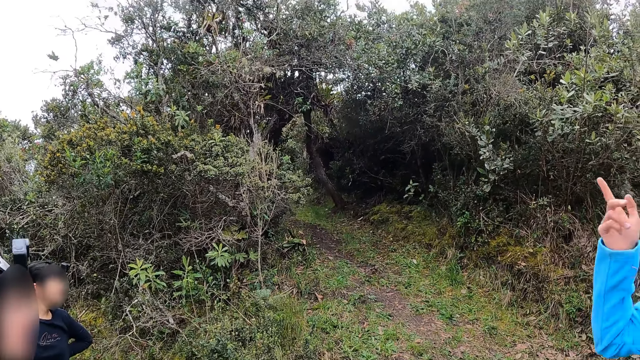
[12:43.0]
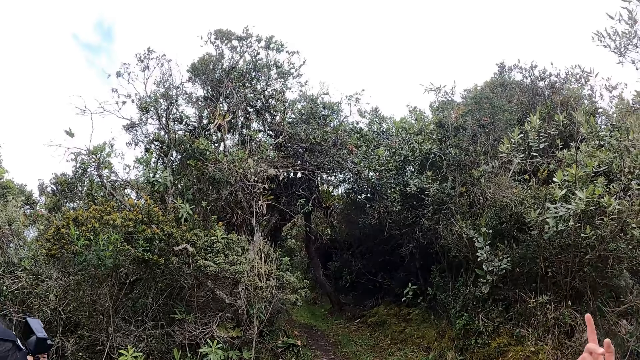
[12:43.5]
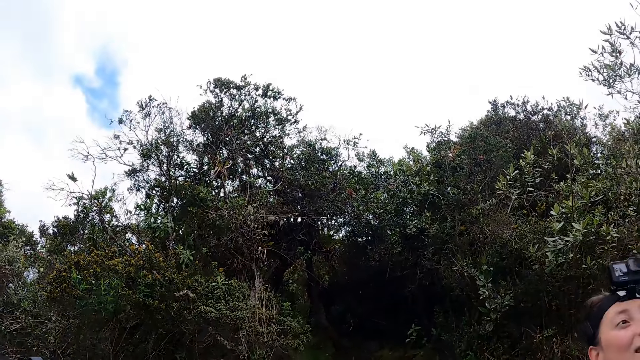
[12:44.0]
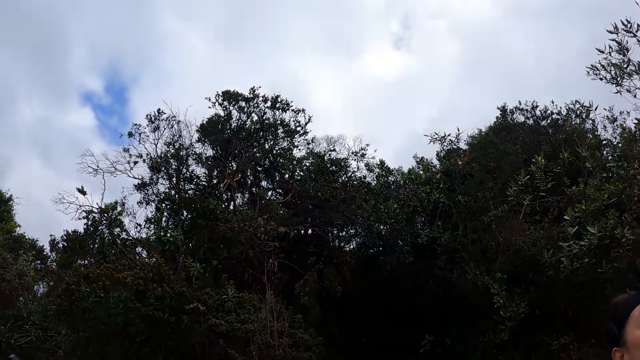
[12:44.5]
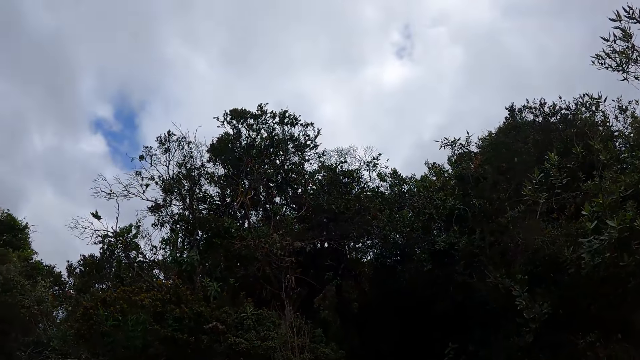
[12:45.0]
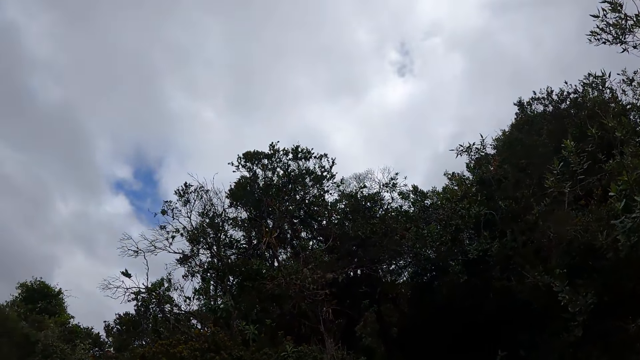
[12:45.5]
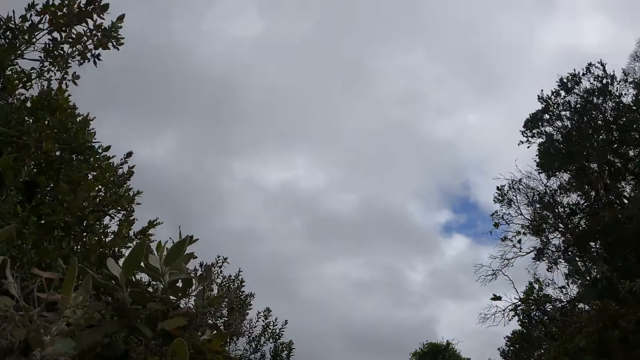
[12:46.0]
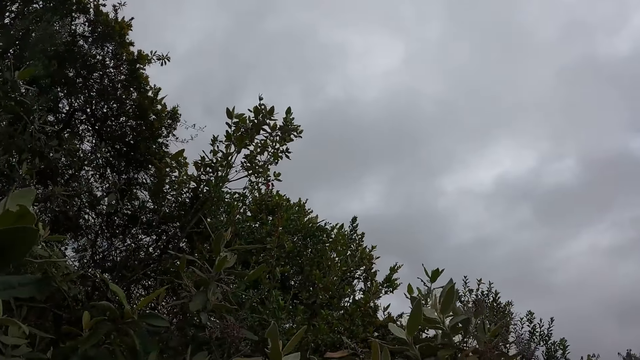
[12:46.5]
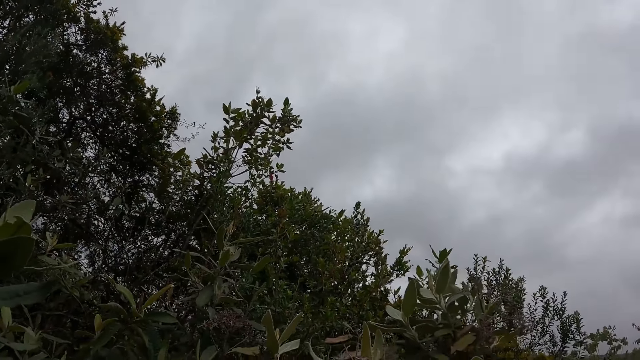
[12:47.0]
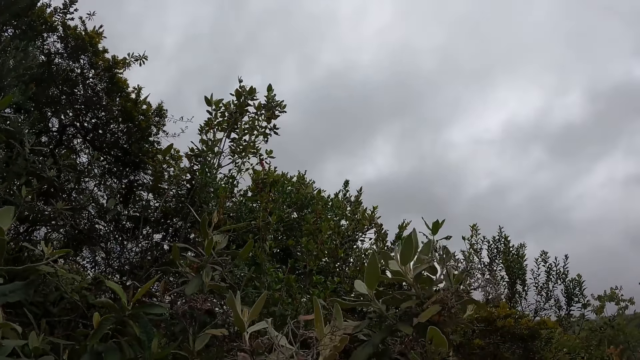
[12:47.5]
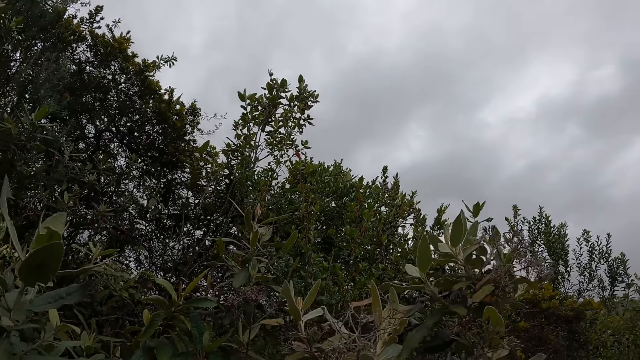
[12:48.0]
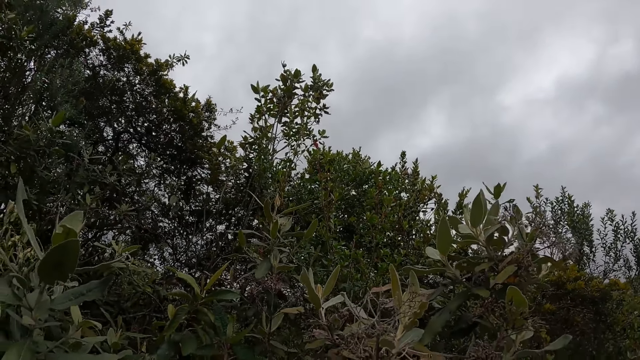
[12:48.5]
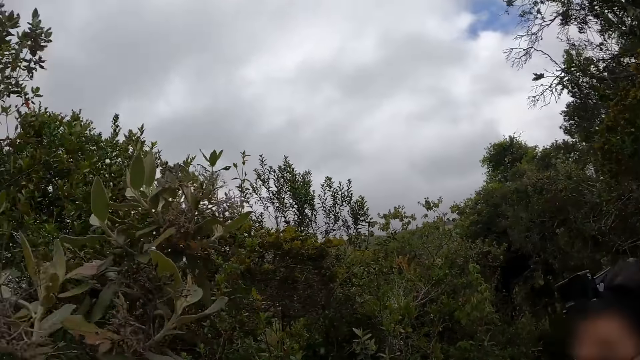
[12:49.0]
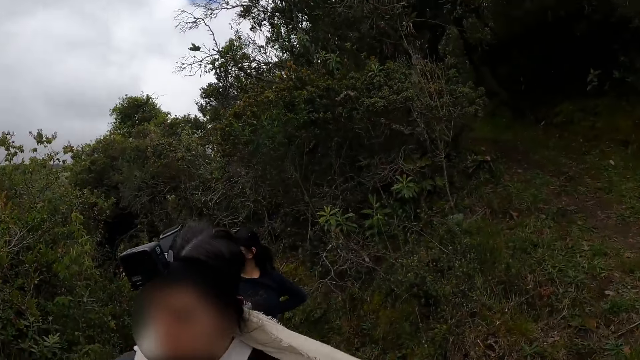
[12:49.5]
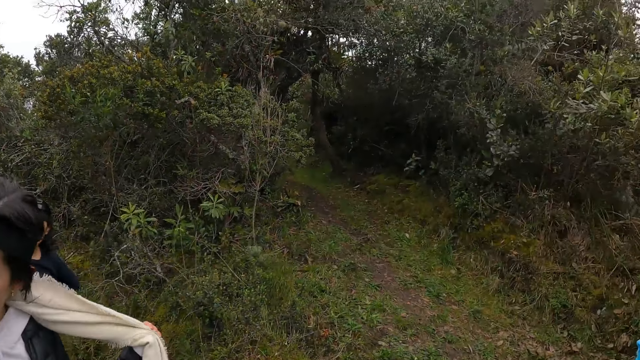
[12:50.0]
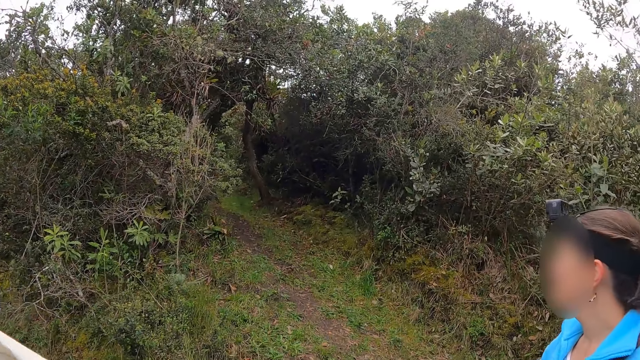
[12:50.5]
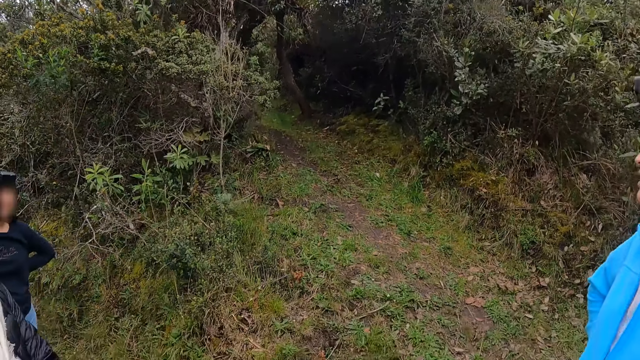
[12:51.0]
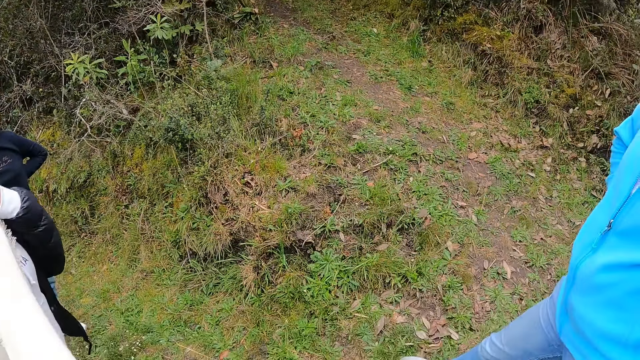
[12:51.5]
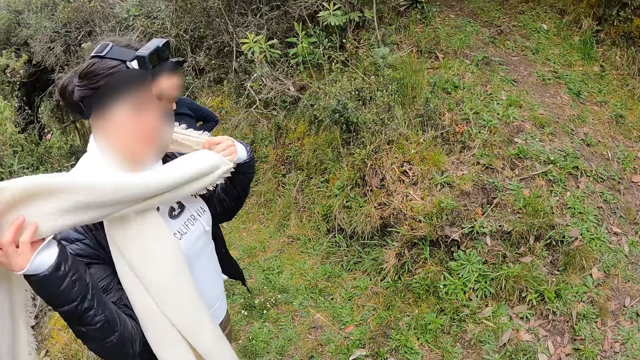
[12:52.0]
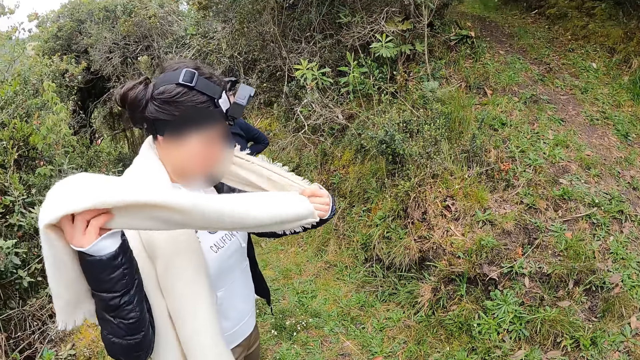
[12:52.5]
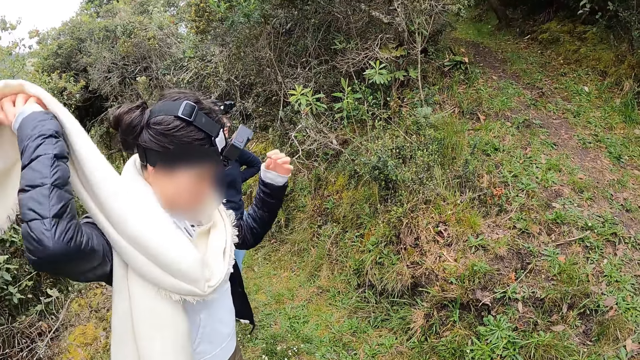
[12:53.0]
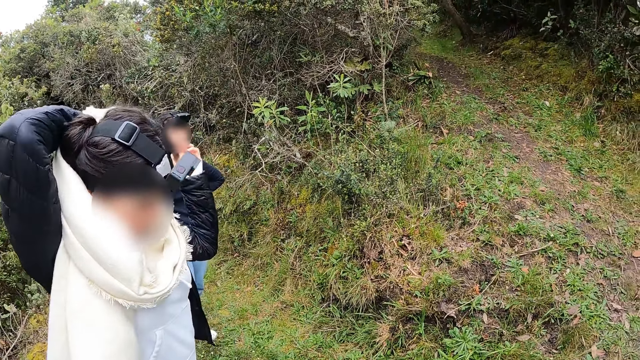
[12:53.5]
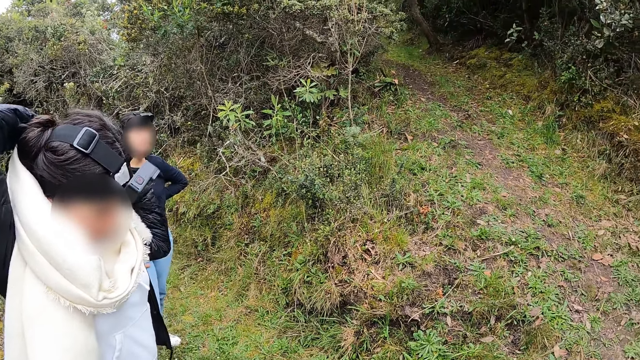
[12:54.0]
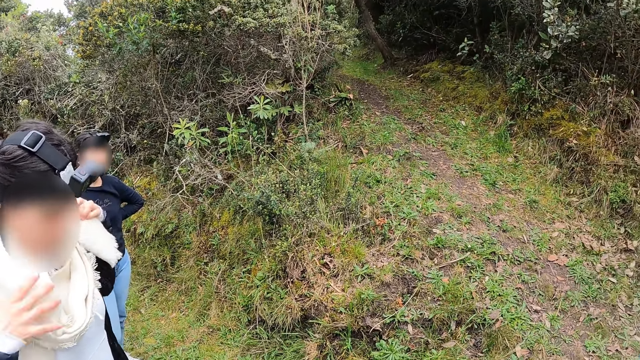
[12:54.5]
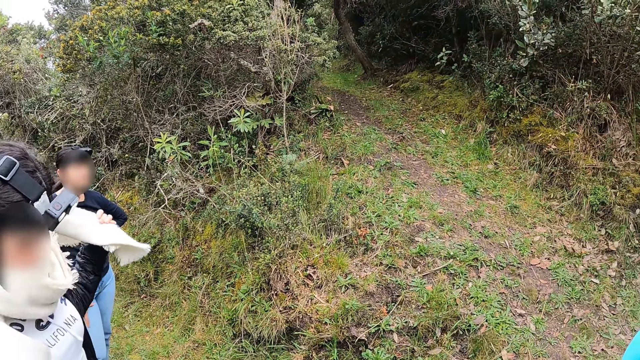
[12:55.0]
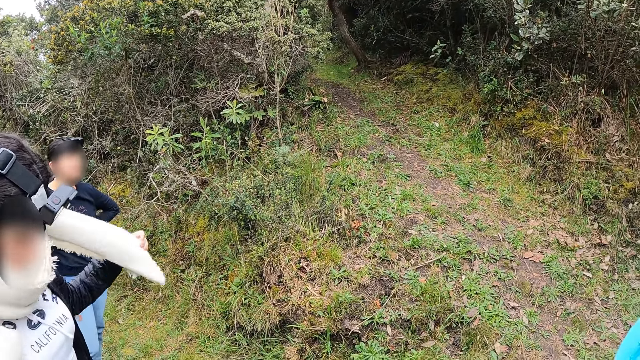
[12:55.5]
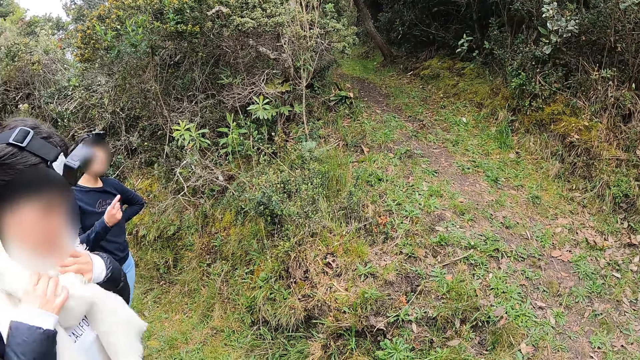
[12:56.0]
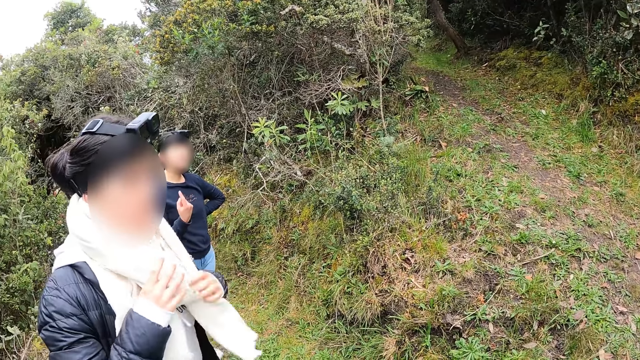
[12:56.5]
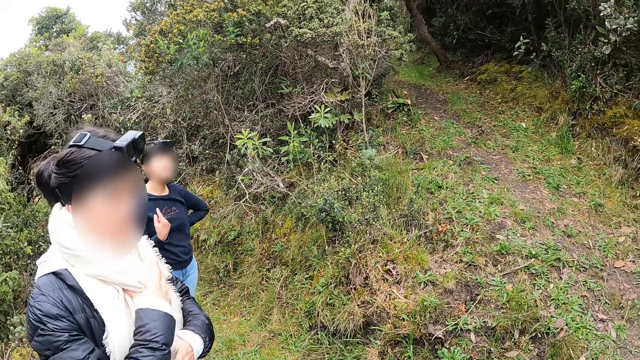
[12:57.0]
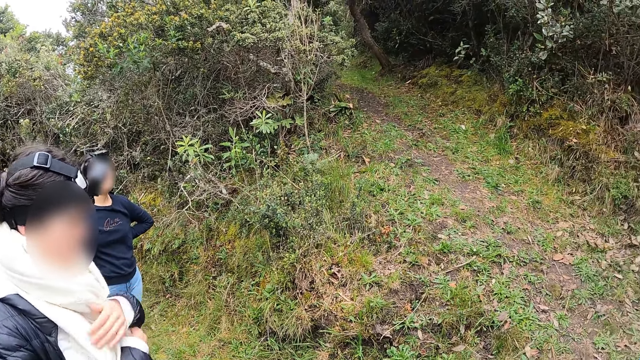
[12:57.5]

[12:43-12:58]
A woman converses with the camera wearer, another woman and a third woman. The camera wearer looks up in the sky. They look at the second woman. The second woman folds the towel around her neck. She rolls her scarf.

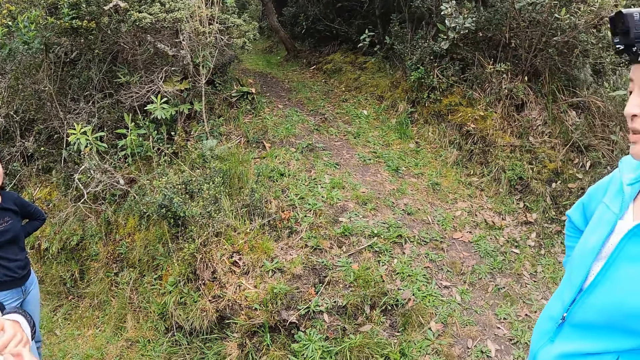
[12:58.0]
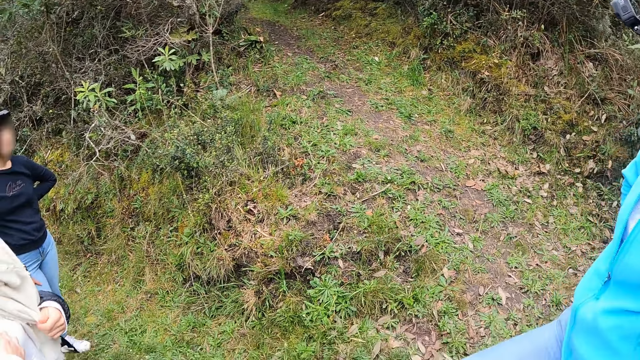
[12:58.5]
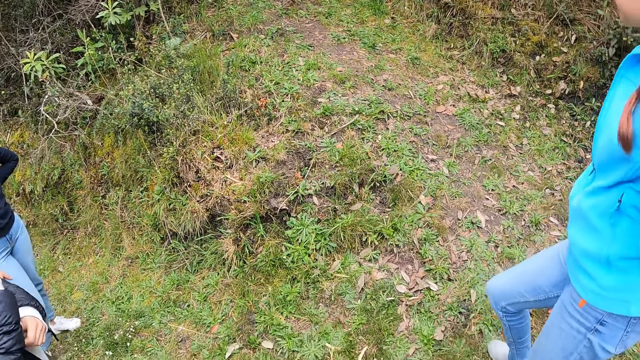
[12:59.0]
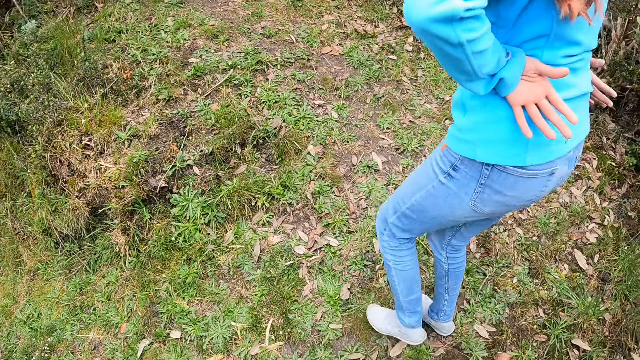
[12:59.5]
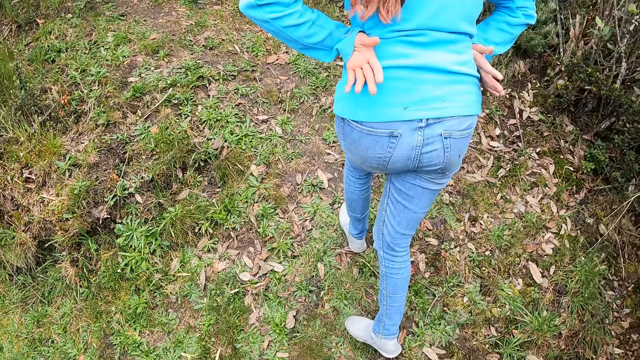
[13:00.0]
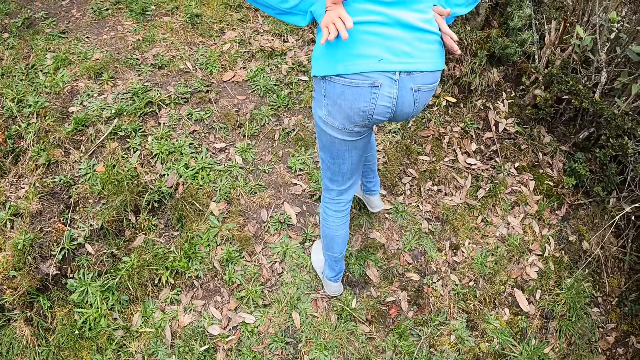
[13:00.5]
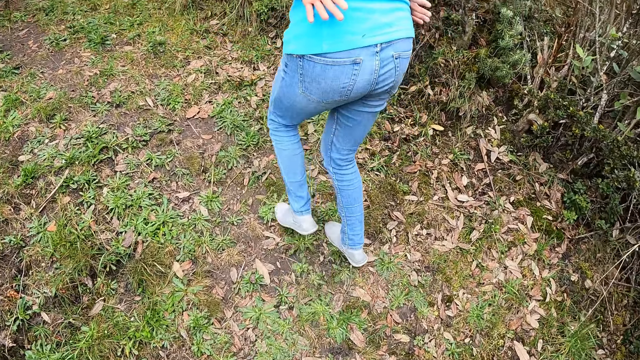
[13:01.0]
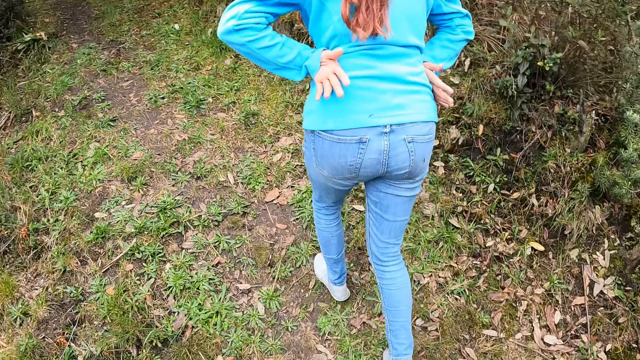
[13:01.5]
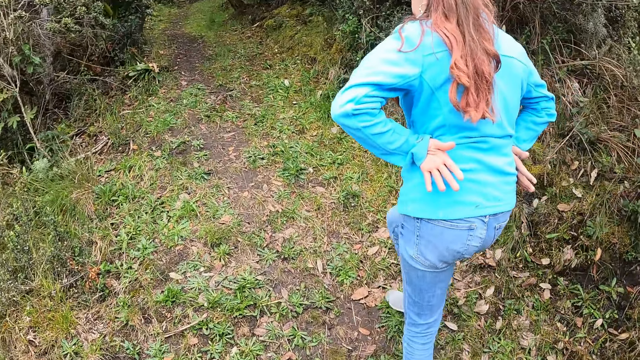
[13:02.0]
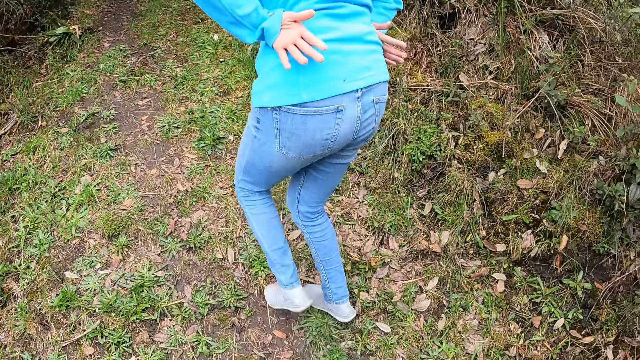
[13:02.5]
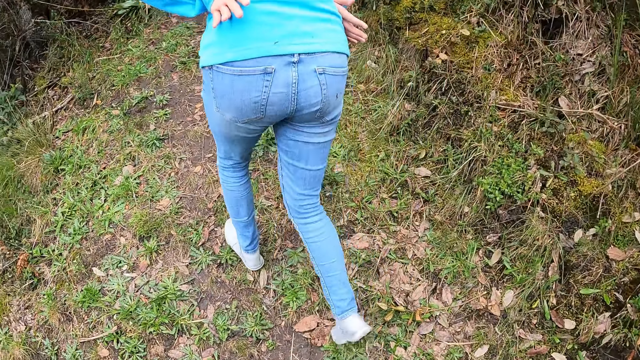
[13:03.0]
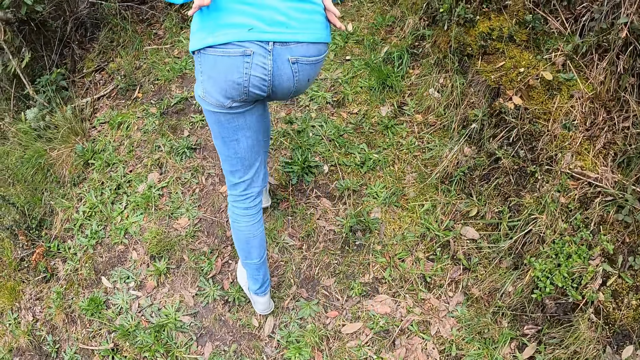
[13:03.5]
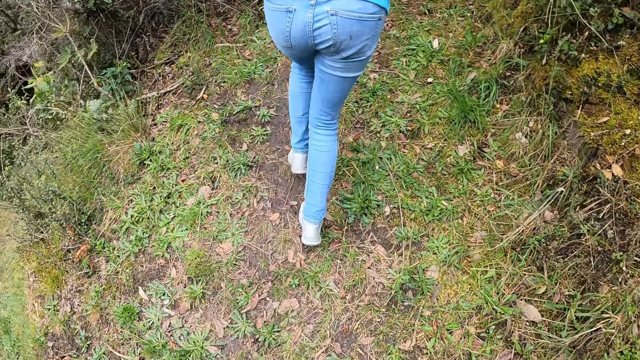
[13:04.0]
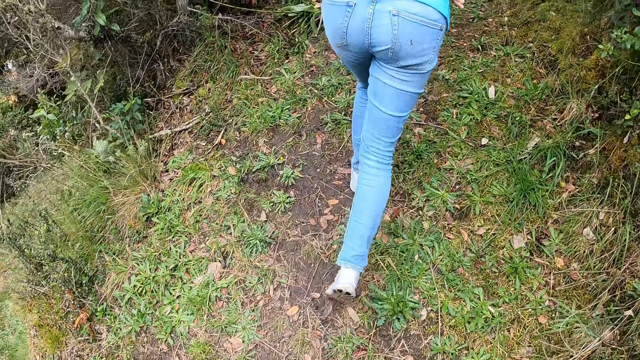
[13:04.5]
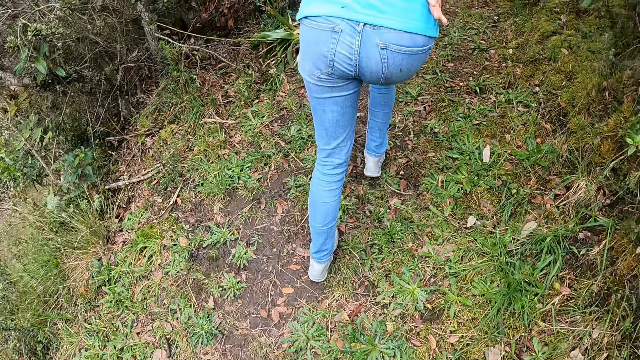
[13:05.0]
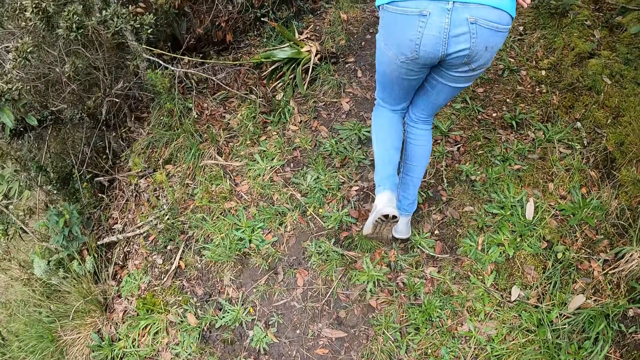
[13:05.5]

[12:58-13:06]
A woman walks uphill around the forest. The camera wearer walks around the forest. The woman holds her hips.
